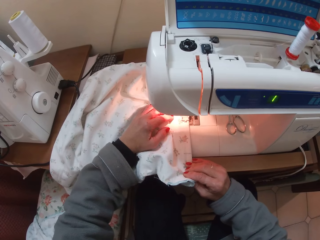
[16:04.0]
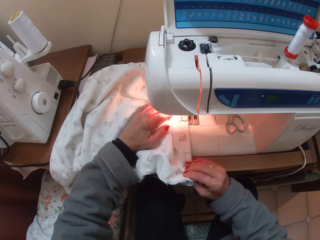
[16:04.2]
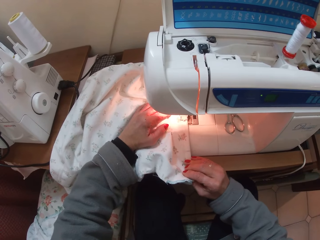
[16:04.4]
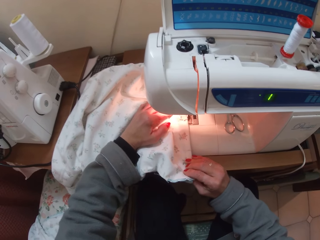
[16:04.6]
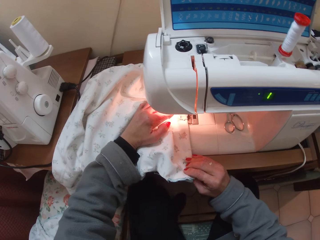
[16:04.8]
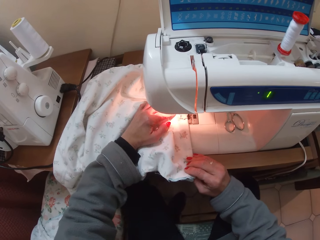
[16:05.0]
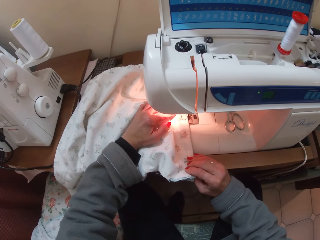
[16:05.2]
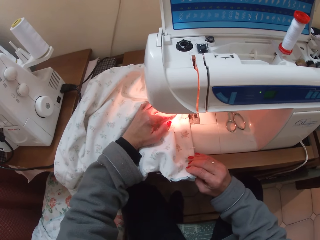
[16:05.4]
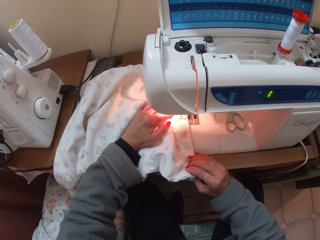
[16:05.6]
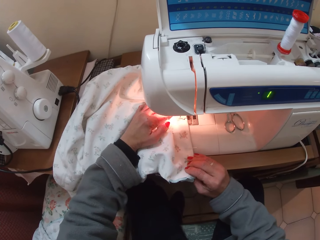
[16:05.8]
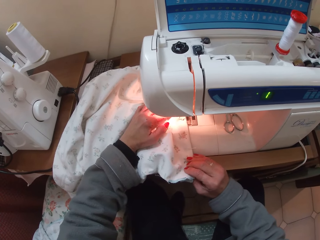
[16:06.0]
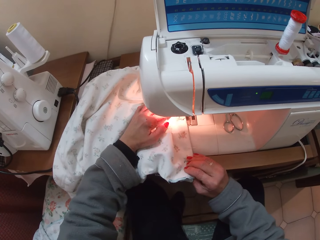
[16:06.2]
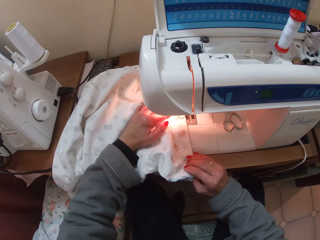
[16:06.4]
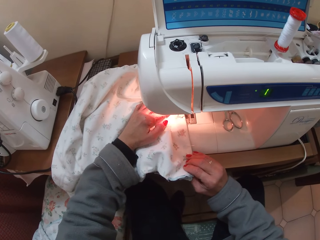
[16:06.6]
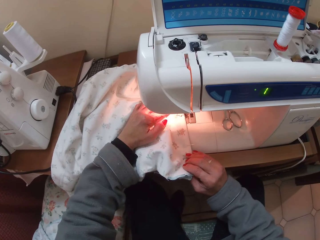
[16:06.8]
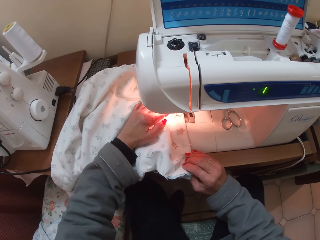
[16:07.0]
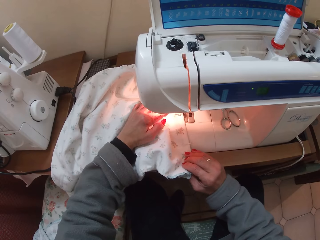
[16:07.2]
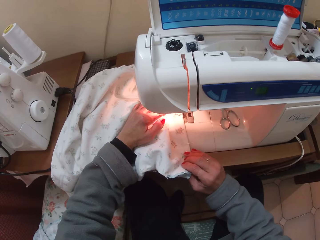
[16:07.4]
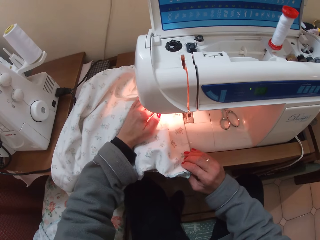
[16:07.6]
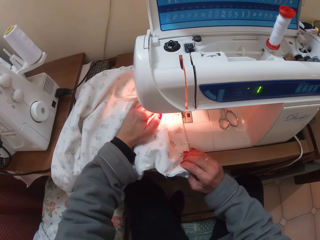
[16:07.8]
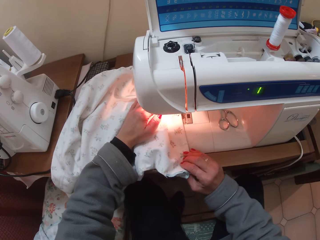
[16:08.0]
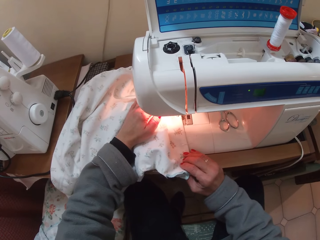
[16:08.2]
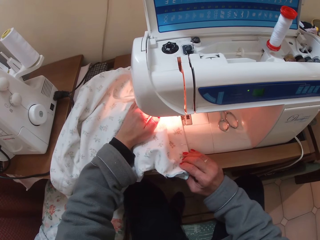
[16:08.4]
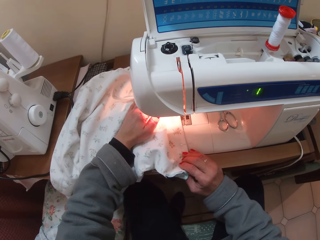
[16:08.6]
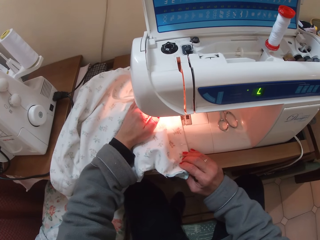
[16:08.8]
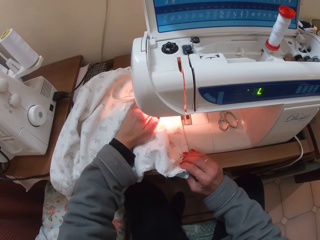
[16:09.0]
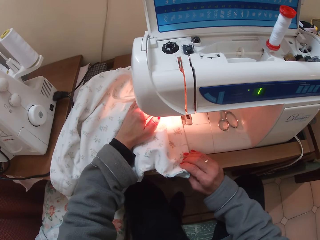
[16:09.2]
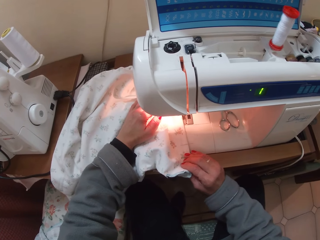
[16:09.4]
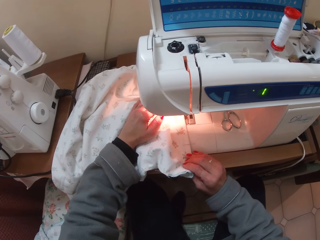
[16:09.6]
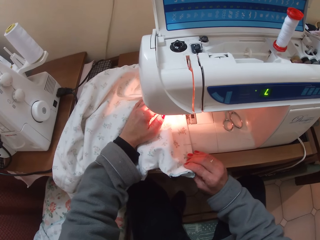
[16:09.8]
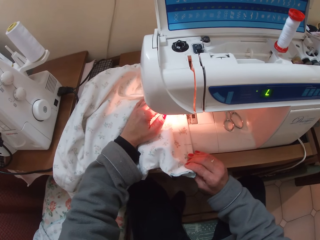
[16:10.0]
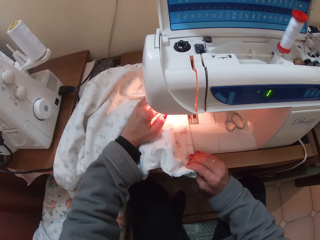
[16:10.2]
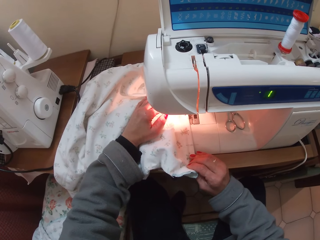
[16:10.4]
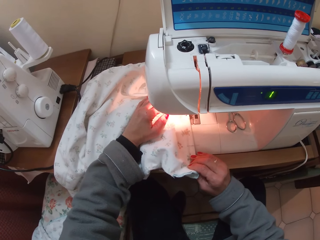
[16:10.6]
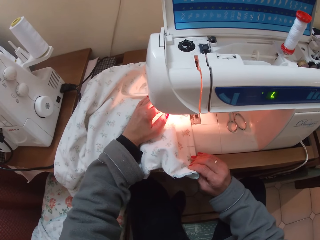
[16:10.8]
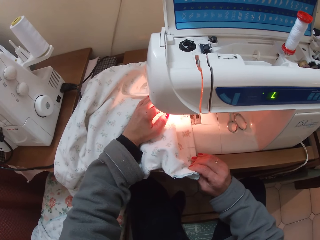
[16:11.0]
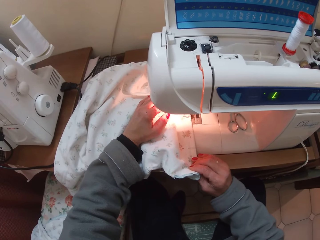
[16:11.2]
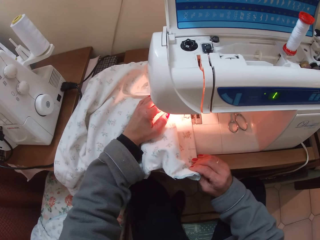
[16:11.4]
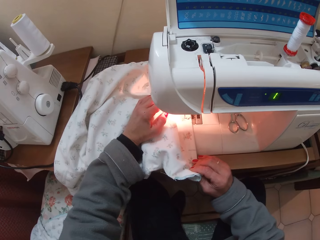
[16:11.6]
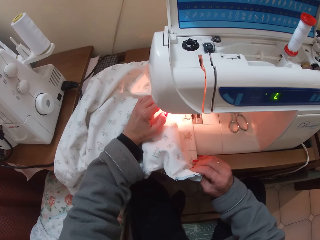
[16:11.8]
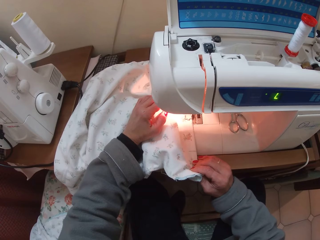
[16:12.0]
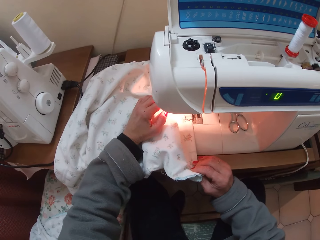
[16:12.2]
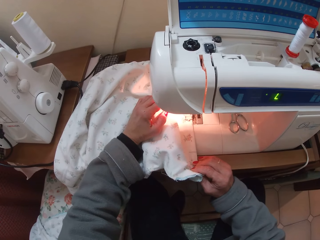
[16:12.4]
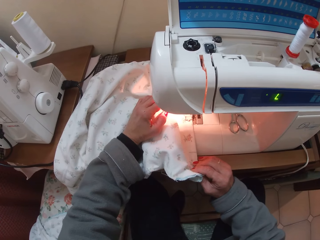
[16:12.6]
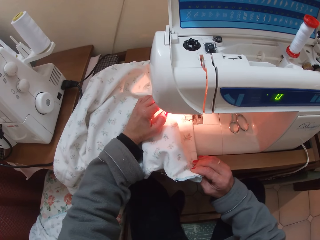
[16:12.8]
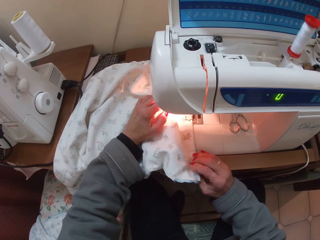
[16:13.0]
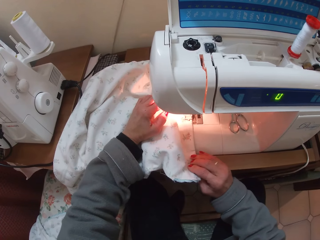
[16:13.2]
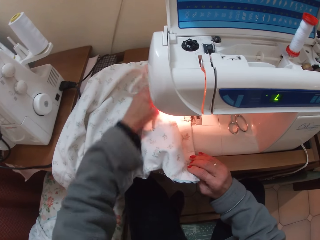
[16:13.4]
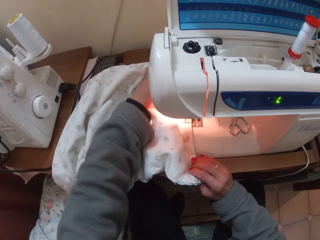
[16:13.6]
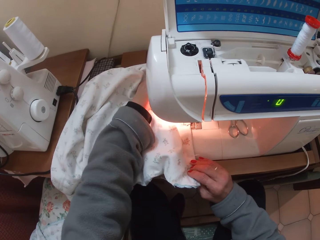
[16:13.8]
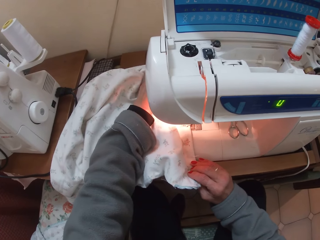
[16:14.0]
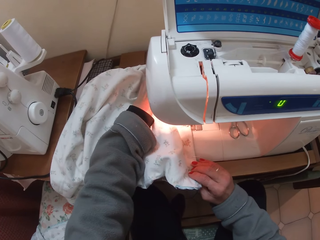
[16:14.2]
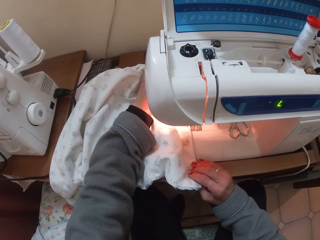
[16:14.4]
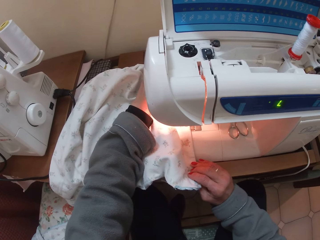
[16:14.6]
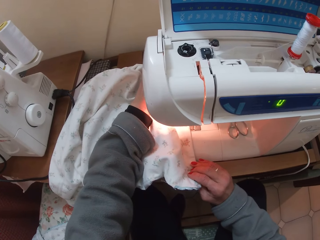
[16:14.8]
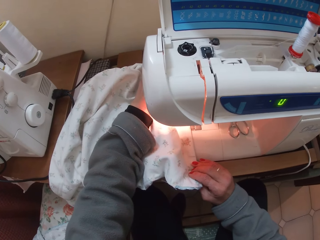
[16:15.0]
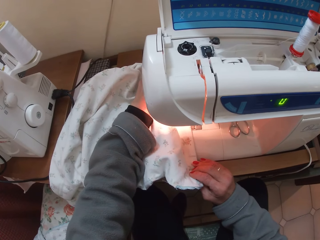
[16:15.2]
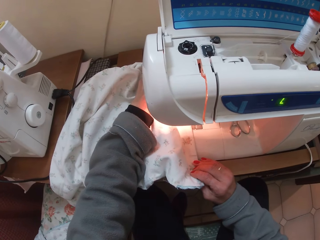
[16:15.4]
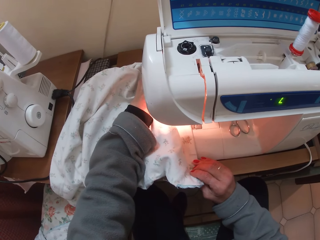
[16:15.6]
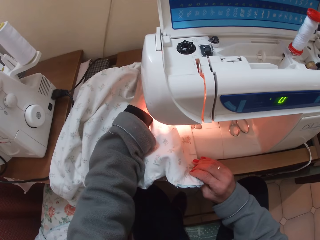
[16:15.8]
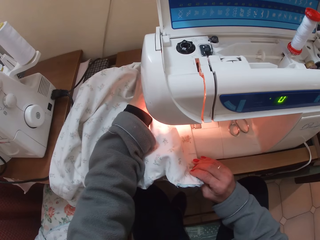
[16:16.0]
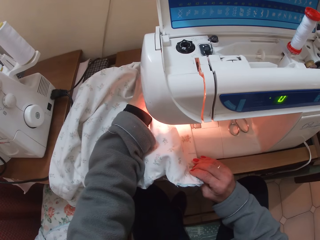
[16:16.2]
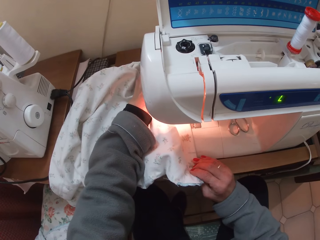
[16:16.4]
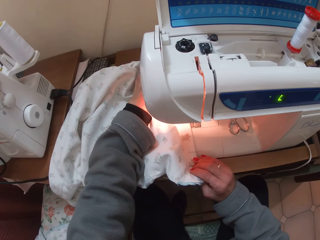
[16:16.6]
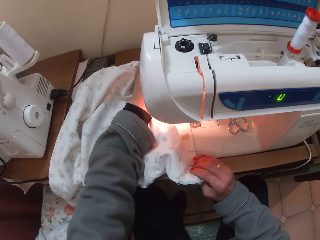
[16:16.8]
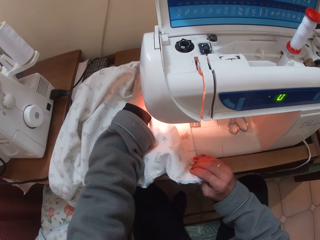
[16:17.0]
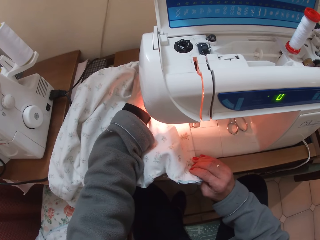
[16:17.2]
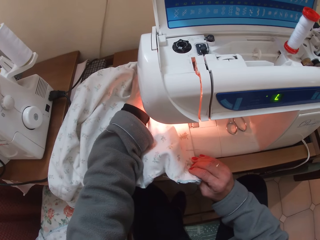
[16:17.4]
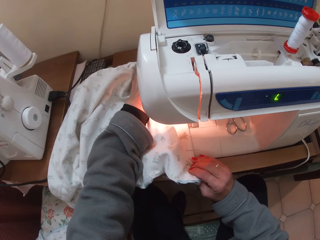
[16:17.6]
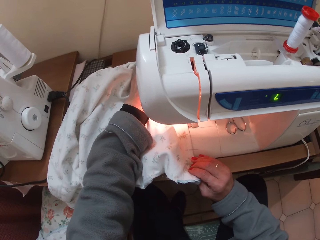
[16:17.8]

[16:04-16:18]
The camera wearer supports the cloth with the left hand.

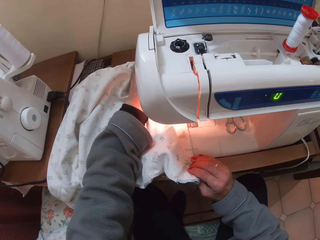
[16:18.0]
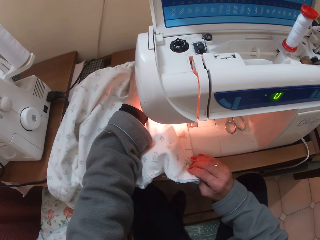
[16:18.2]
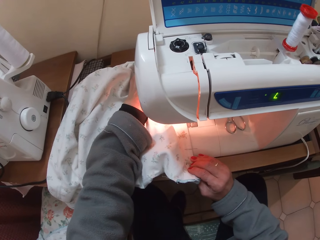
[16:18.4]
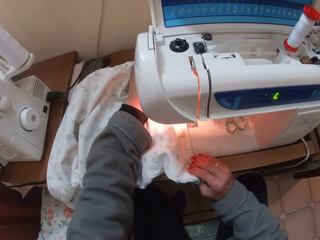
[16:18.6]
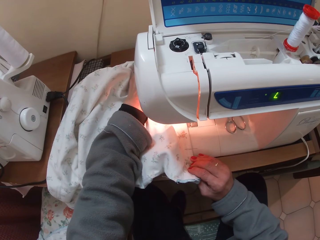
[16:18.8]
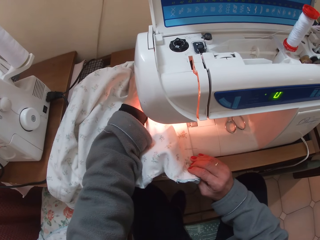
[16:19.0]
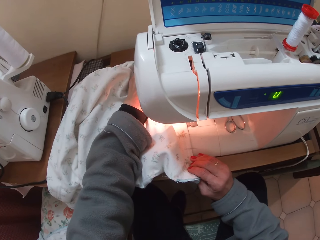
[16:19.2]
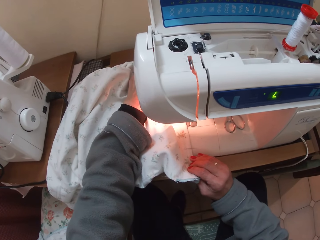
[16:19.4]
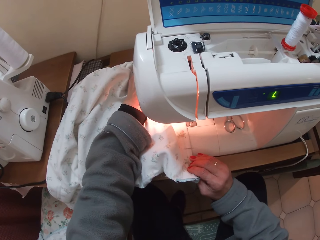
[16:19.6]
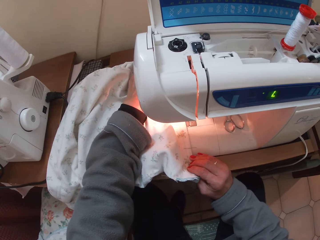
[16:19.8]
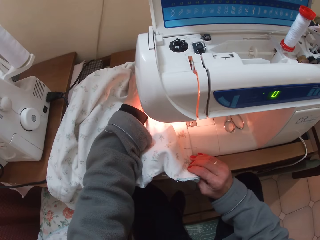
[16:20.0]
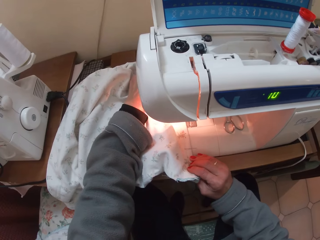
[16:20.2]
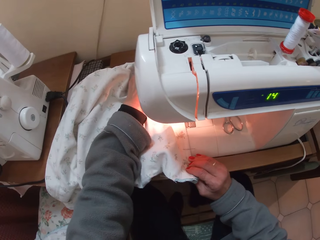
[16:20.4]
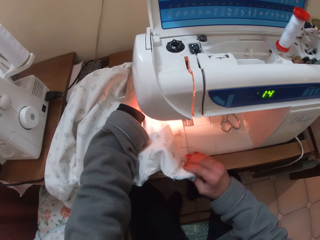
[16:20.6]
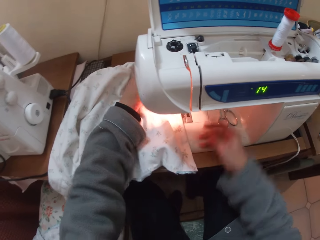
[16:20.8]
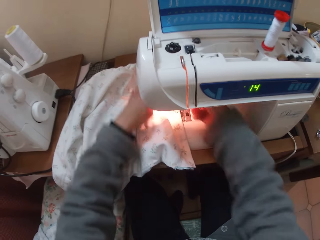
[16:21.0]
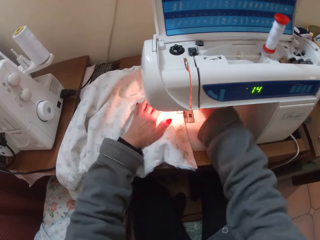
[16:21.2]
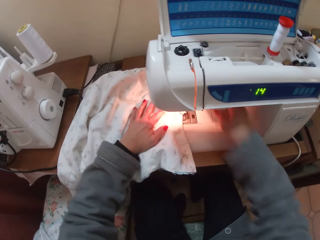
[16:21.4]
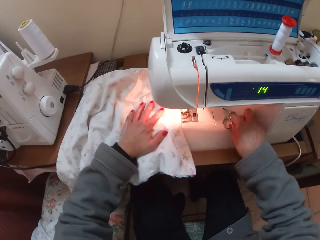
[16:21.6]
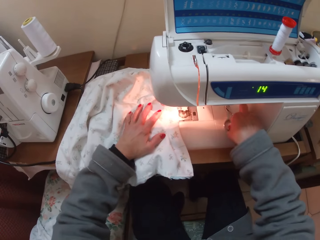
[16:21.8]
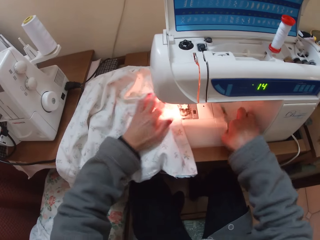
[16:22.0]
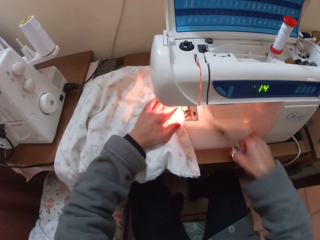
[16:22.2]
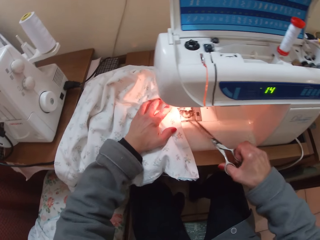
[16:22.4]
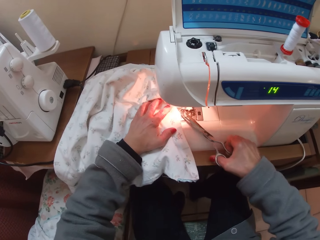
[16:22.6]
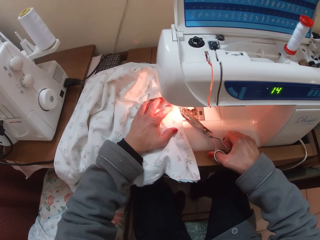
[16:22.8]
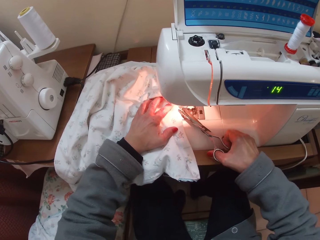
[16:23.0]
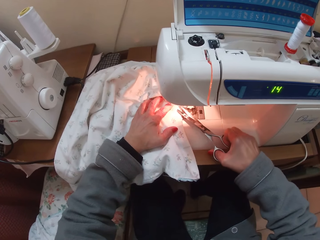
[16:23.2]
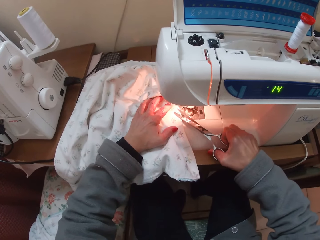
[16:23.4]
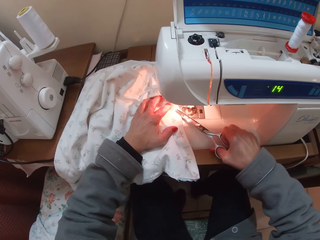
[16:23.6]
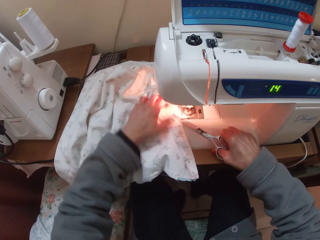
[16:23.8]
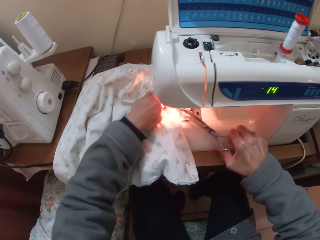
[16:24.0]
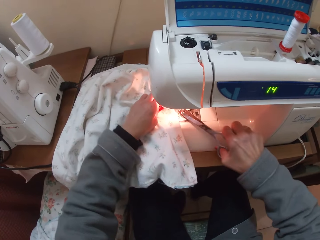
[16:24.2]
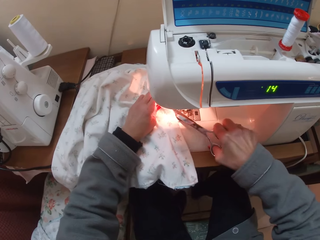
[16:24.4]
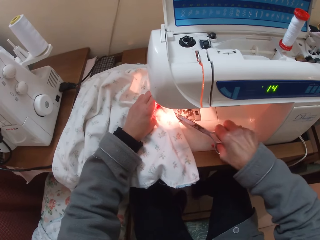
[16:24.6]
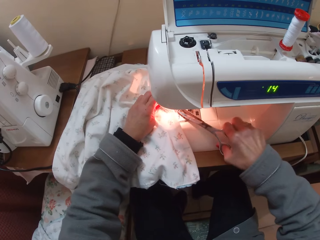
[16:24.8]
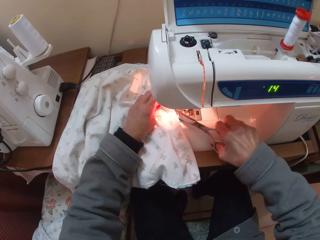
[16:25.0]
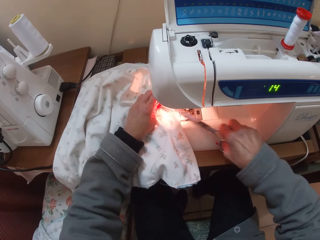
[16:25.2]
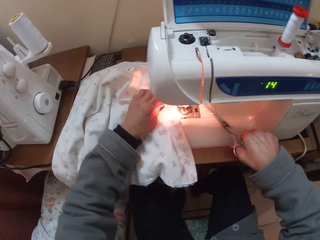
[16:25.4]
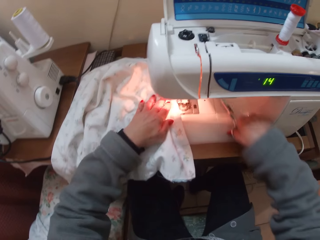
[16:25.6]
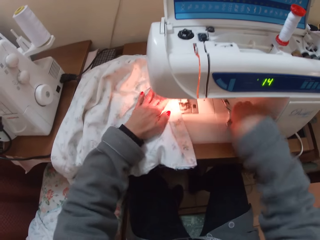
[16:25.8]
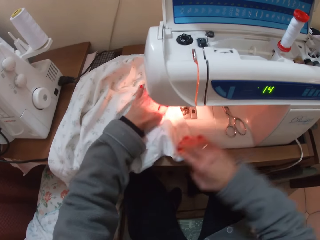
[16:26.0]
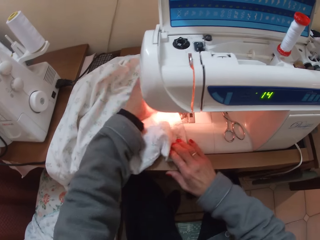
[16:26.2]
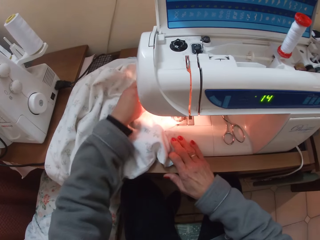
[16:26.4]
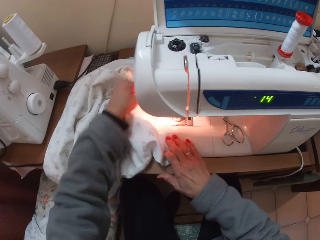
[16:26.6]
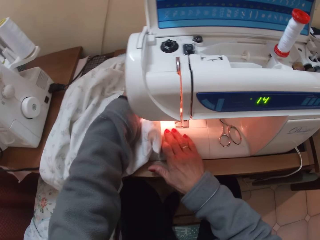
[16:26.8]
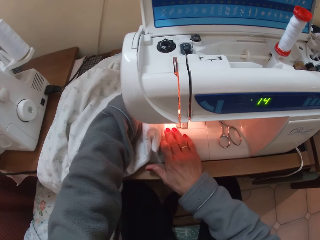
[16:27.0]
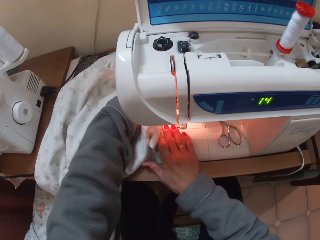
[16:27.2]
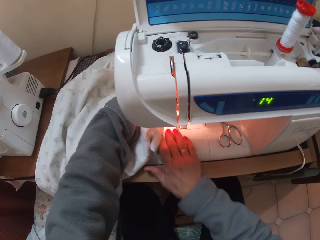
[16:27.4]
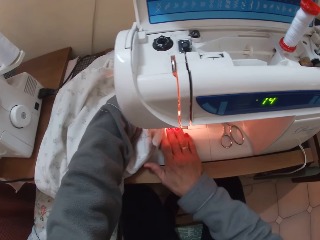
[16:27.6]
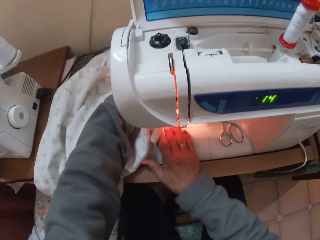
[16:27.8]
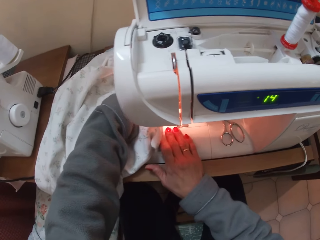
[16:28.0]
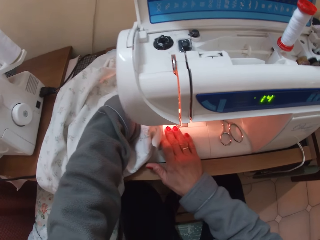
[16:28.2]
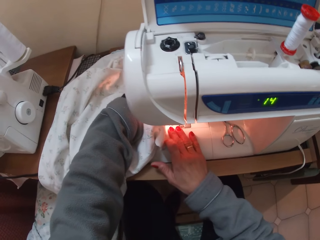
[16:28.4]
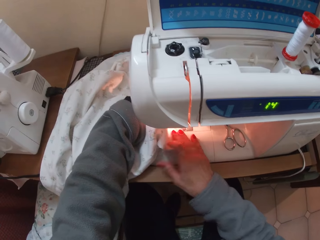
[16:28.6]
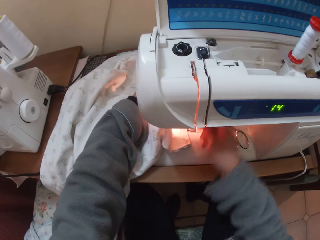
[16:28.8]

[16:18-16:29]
The camera wearer stops sewing. They pick up the scissors on the sewing machine. They trim off the thread on the cloth. They drop the scissors back on the sewing machine. They adjust the cloth well on the sewing machine. They sew the cloth.
